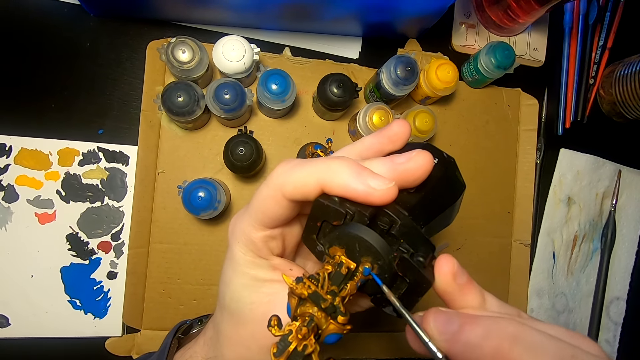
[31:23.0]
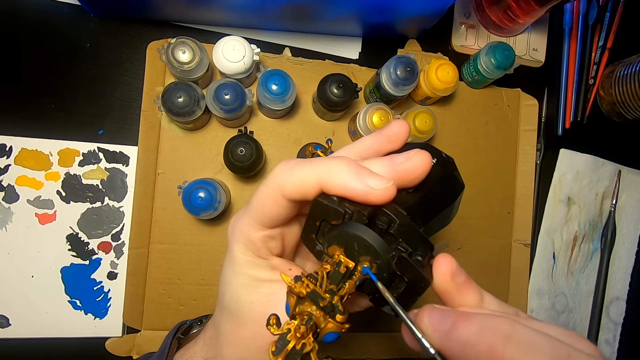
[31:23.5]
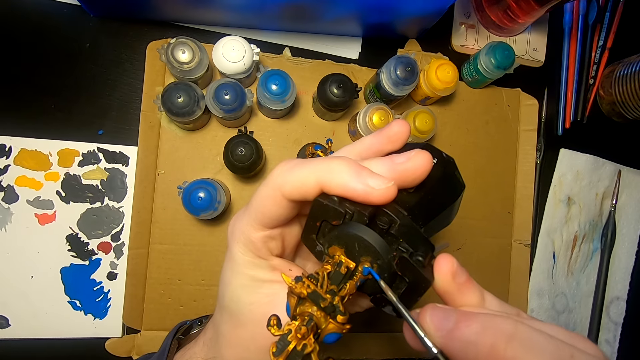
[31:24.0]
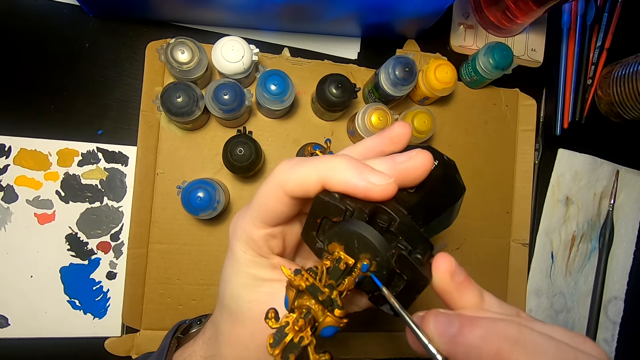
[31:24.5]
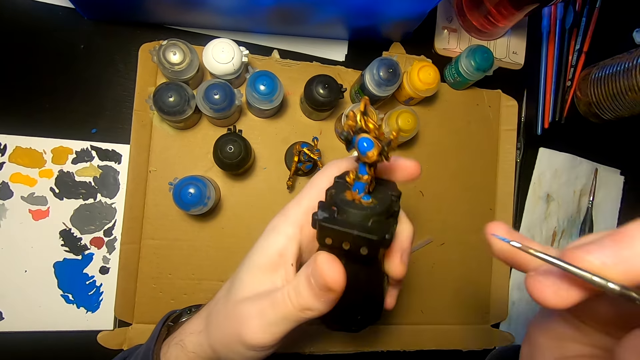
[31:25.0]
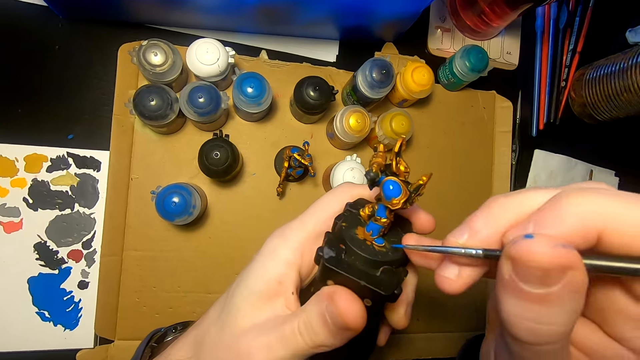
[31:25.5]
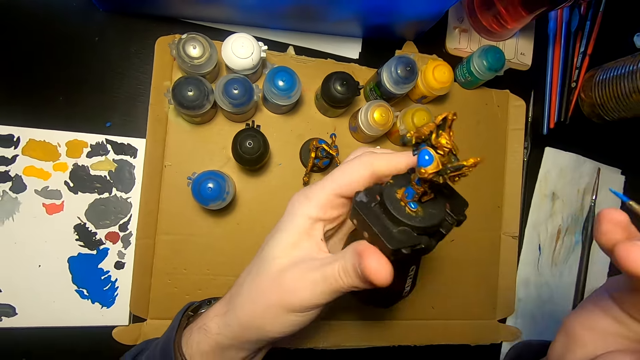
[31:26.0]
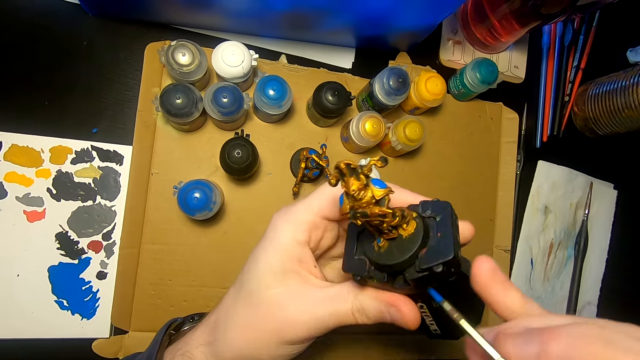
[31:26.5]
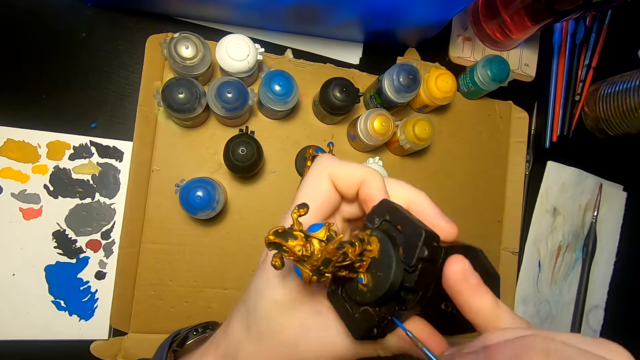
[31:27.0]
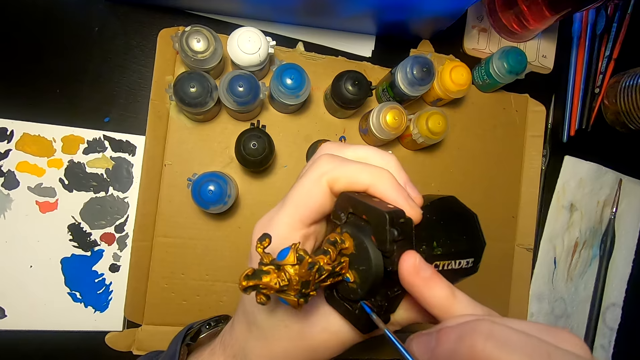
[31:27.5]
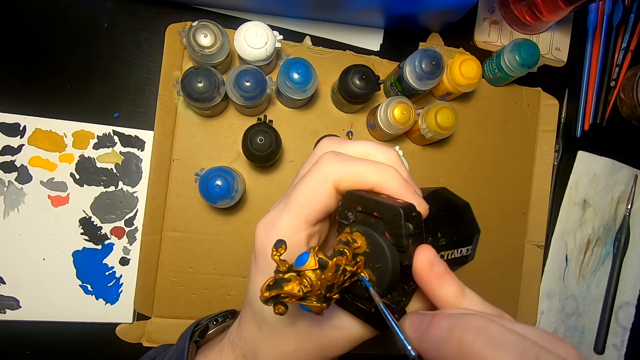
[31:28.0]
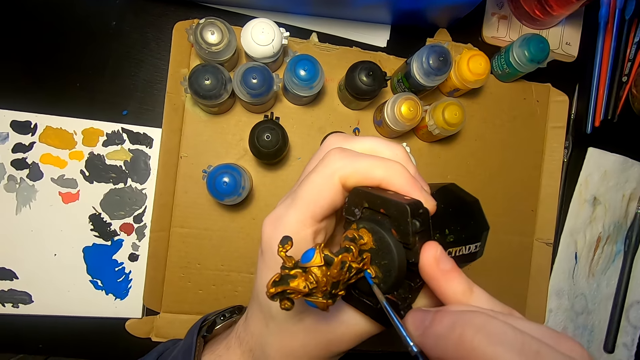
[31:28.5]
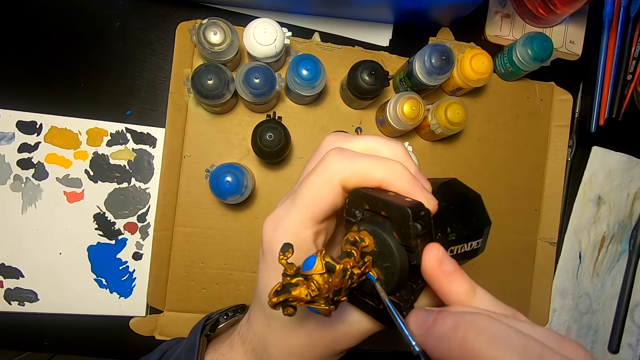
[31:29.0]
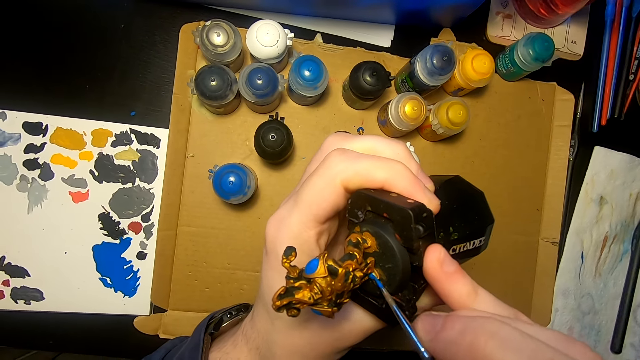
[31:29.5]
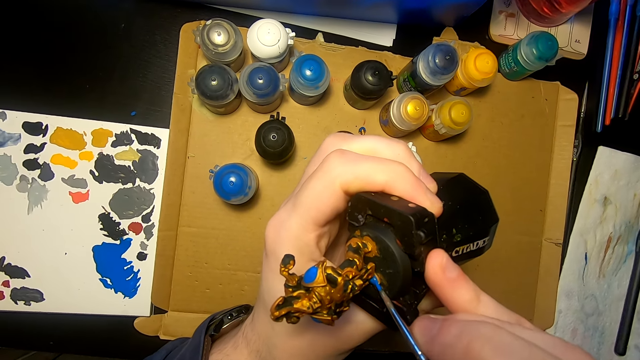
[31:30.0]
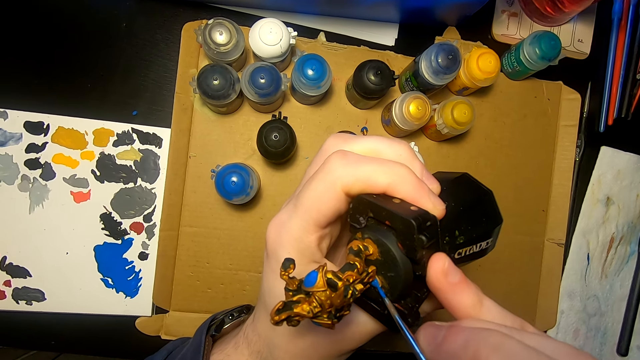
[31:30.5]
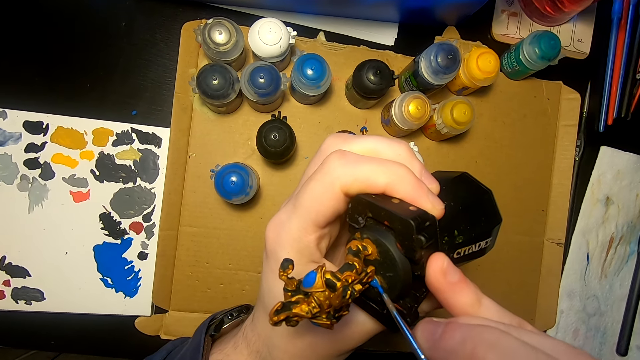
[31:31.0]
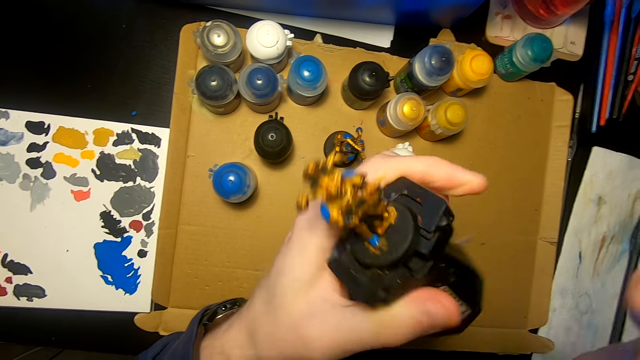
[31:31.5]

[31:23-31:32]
The camera wearer turns the sculpture. They paint the sculpture with a pen brush. They move both hands. They lift the sculpture. They paint the sculpture with the pen brush.

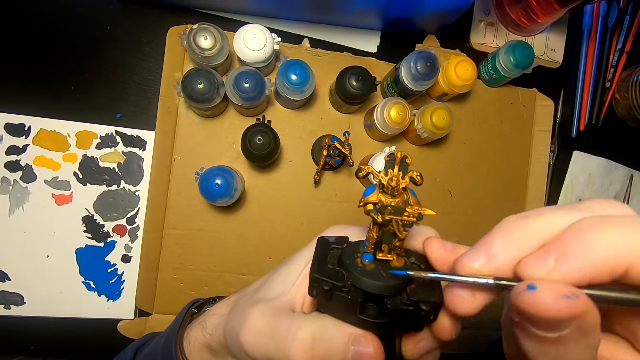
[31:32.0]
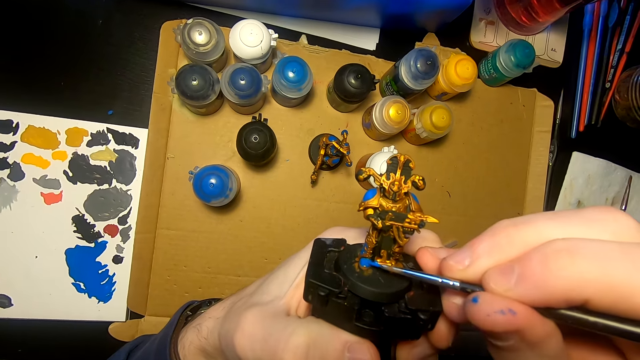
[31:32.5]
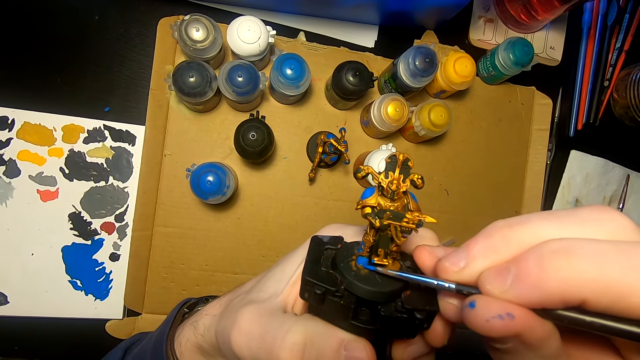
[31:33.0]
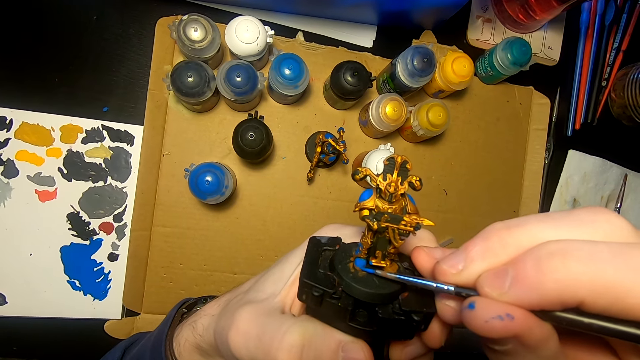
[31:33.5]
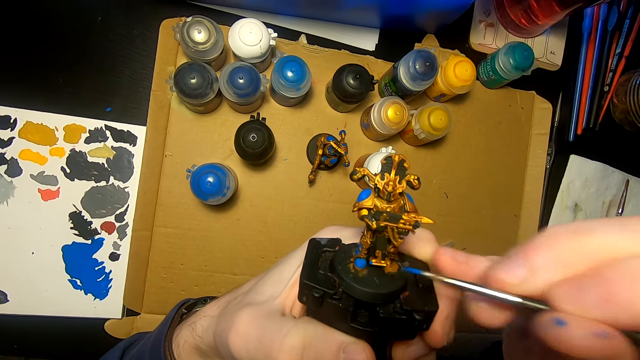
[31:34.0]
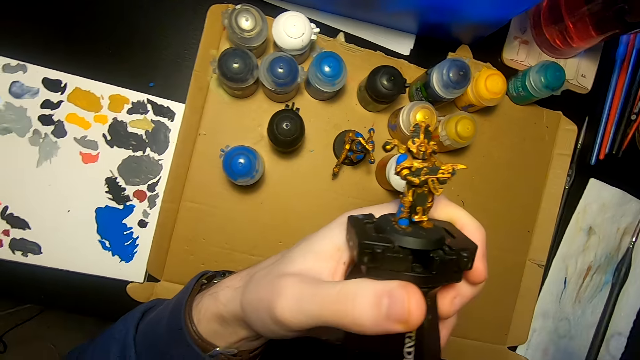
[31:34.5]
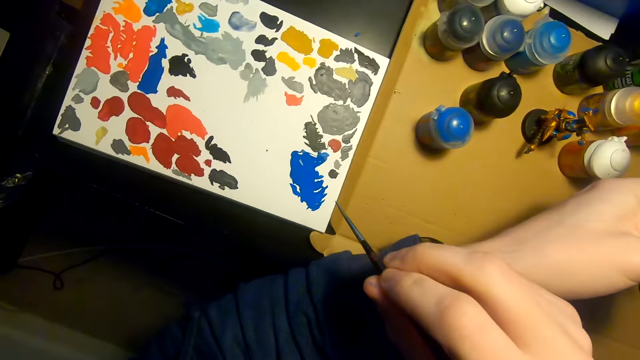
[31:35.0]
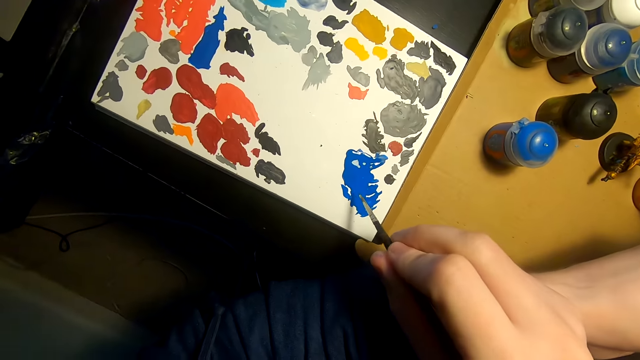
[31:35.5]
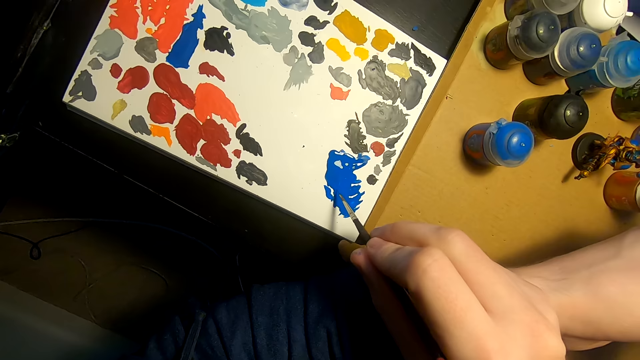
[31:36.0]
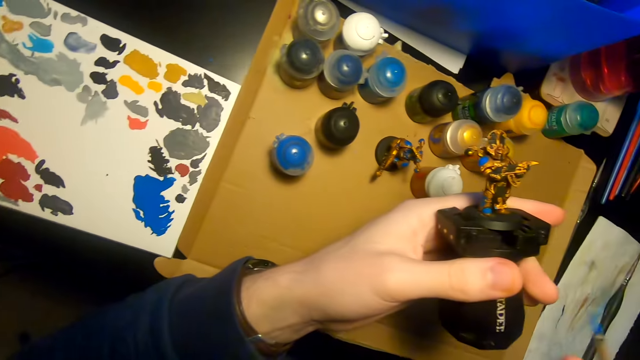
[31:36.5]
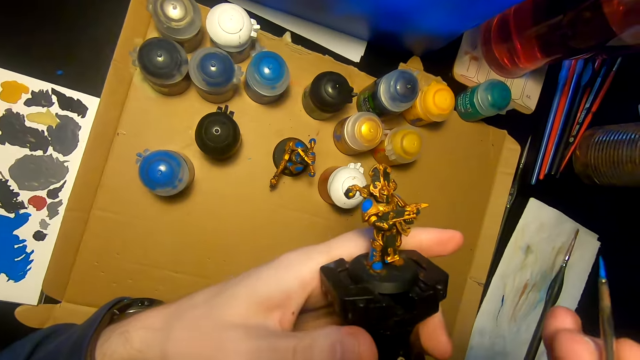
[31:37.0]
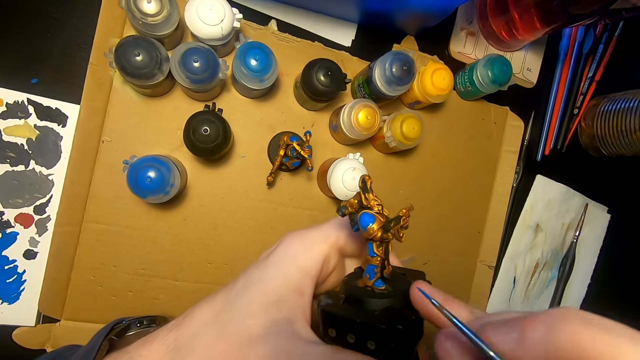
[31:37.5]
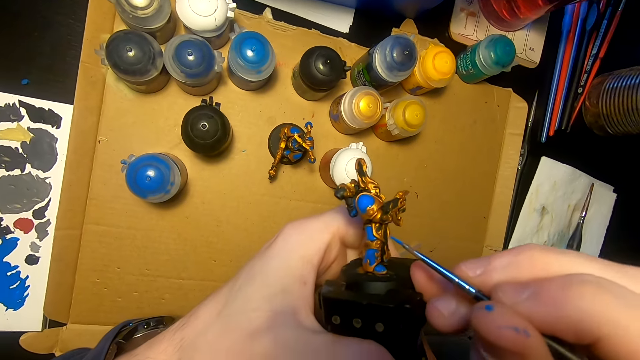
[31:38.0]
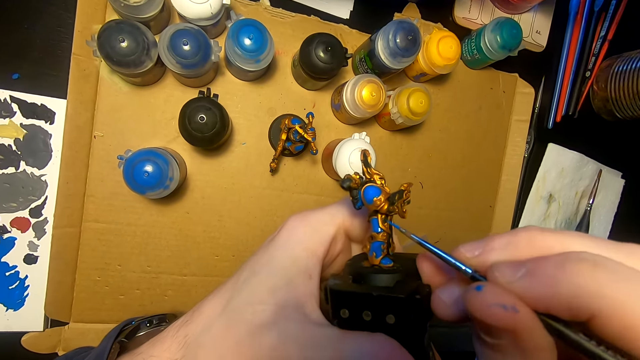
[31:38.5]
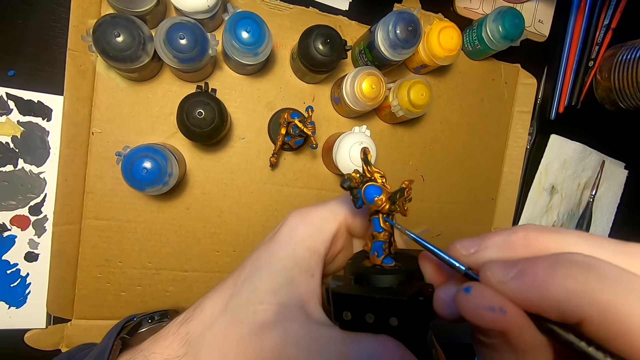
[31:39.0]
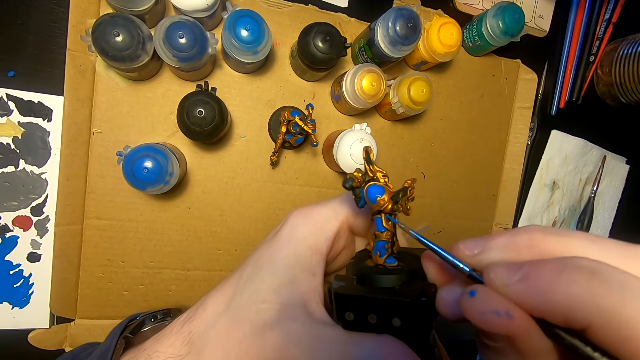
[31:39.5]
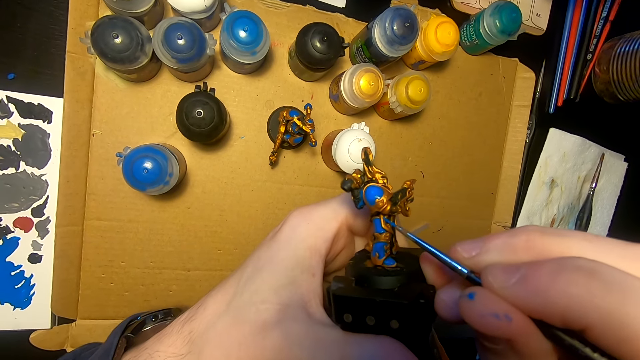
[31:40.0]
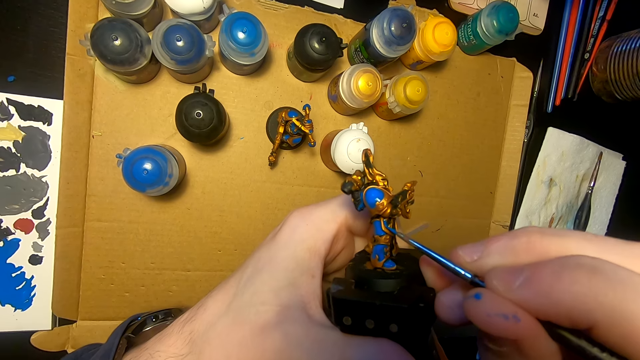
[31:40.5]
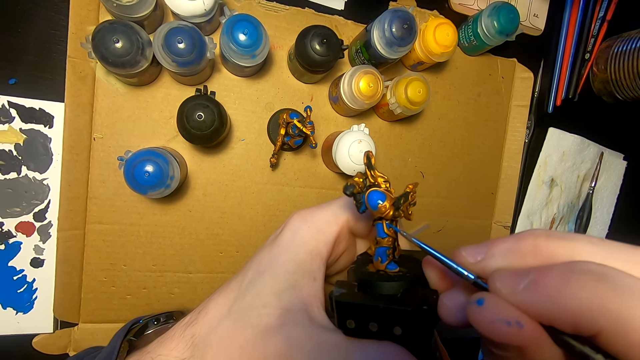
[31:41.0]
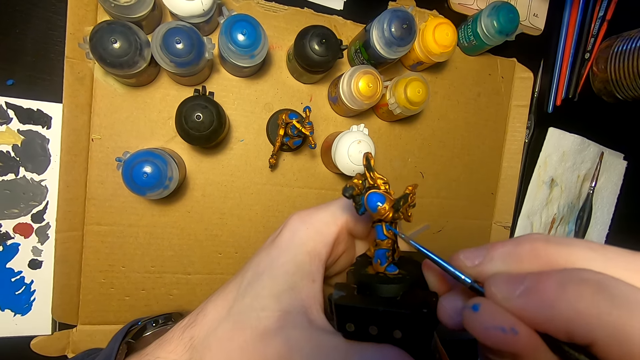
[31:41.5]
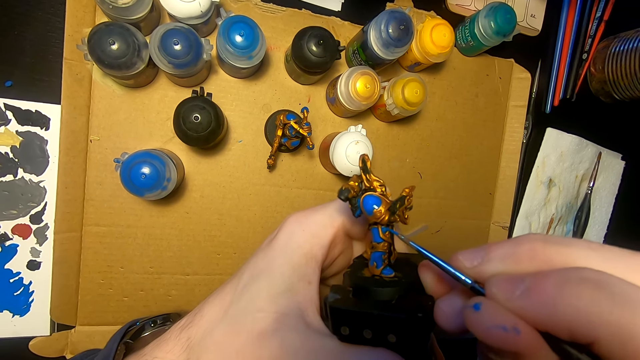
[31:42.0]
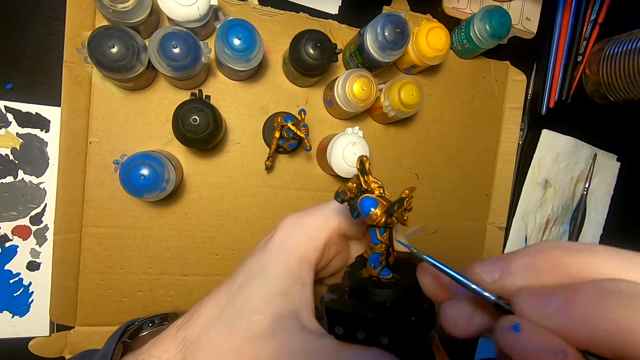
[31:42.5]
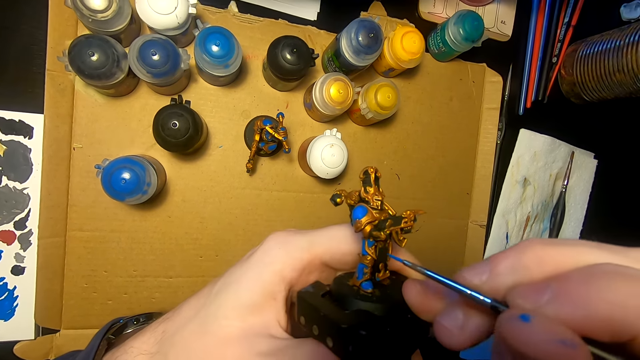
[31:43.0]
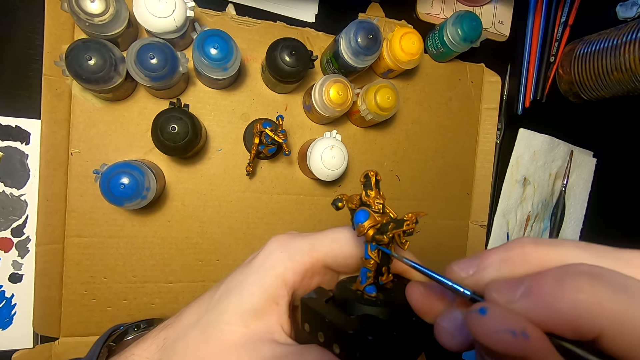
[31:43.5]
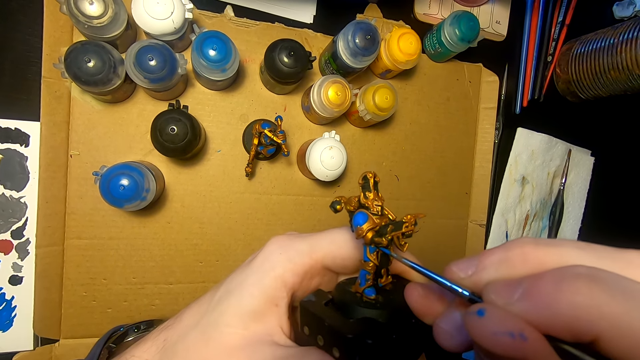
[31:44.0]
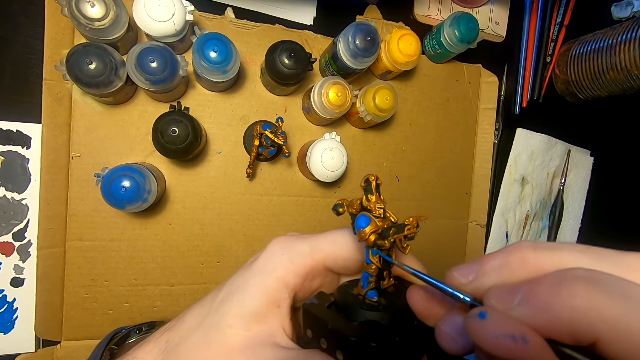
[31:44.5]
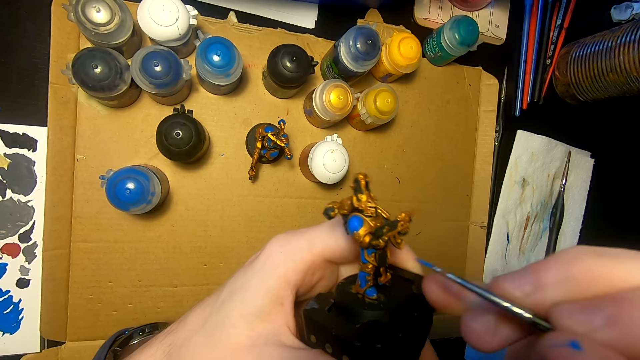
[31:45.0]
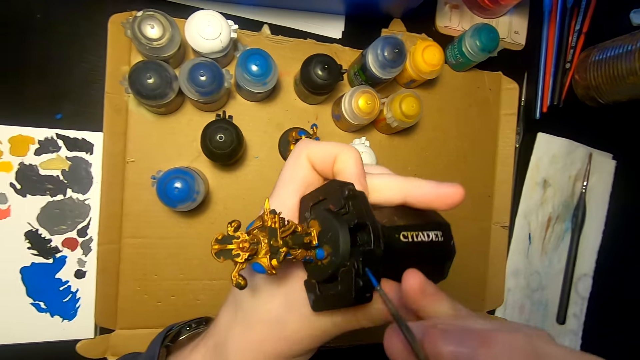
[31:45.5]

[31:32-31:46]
The camera wearer drops both hands. They paint the sculpture with a pen brush. They lift the right hand. They look at the sculpture. They move both hands. They rub the pen brush on the paint. They dip the paintbrush in the paint. They lift the right hand. They move both hands. They look at the sculpture. They move the right hand. They paint the sculpture with the pen brush. They paint the figurine with the paintbrush.
